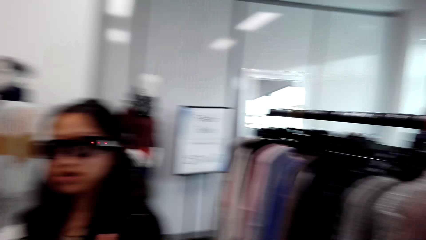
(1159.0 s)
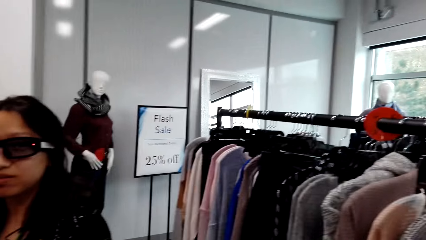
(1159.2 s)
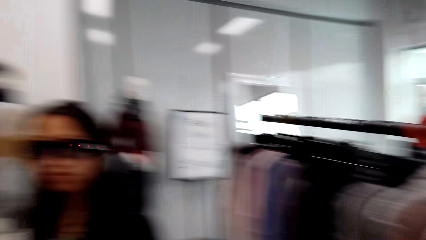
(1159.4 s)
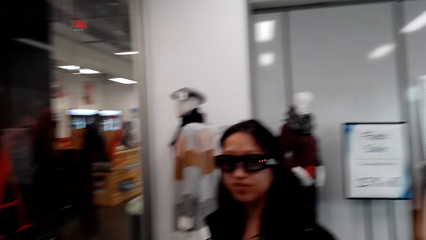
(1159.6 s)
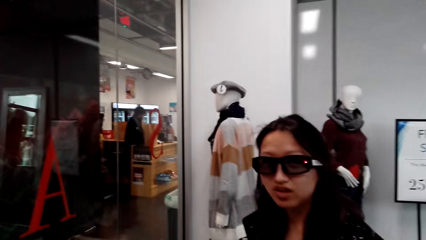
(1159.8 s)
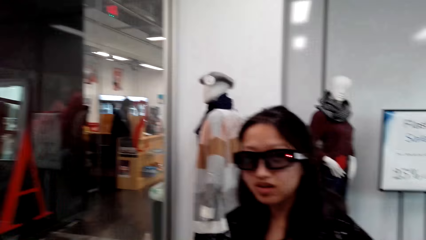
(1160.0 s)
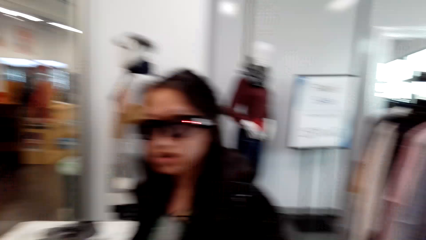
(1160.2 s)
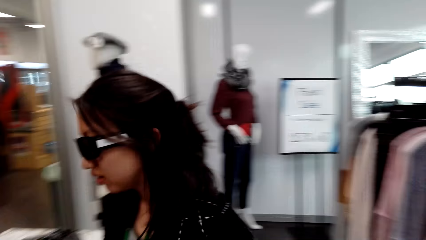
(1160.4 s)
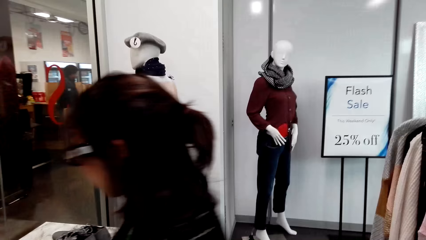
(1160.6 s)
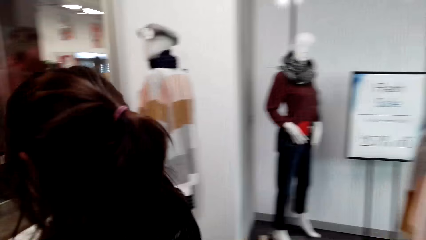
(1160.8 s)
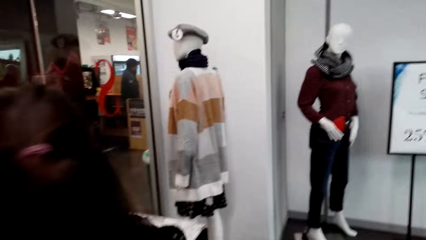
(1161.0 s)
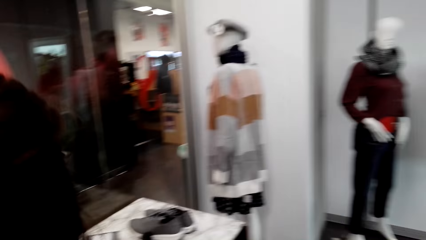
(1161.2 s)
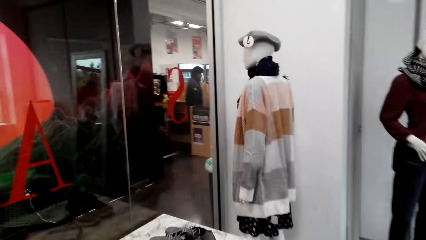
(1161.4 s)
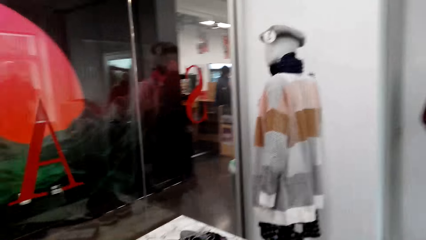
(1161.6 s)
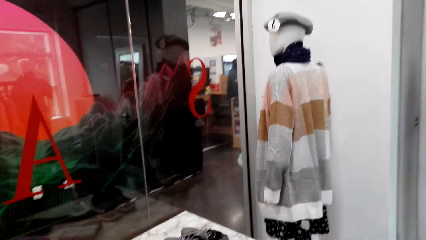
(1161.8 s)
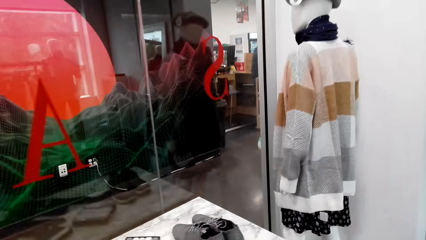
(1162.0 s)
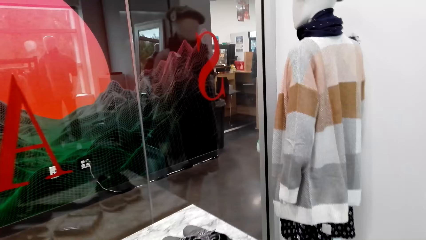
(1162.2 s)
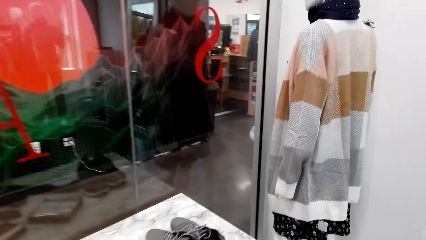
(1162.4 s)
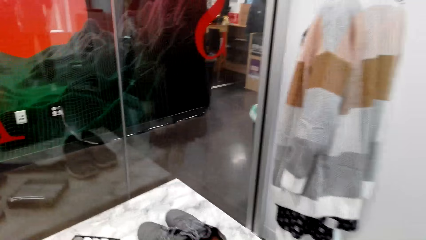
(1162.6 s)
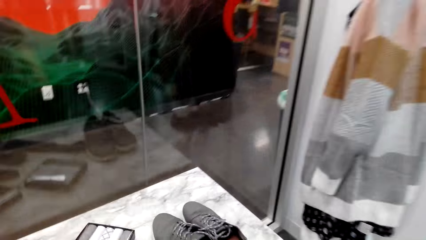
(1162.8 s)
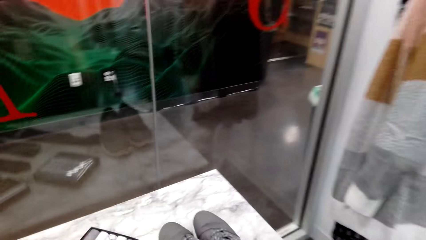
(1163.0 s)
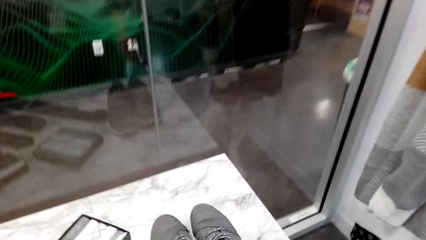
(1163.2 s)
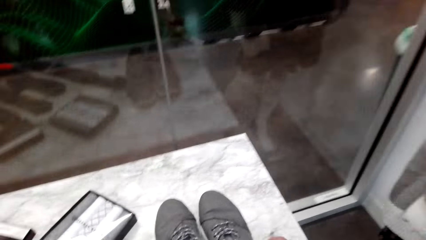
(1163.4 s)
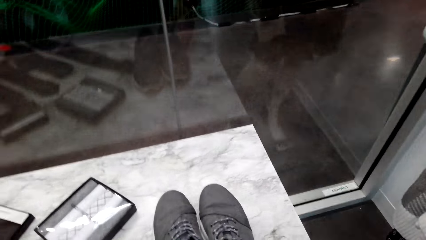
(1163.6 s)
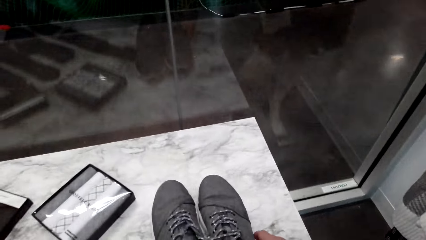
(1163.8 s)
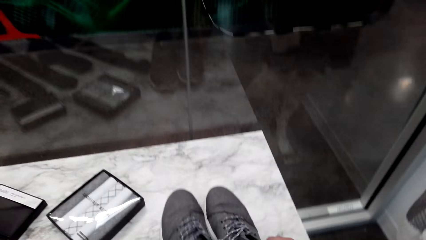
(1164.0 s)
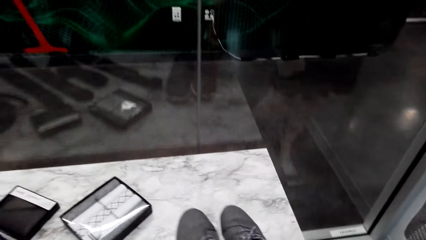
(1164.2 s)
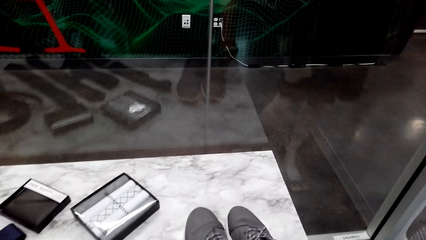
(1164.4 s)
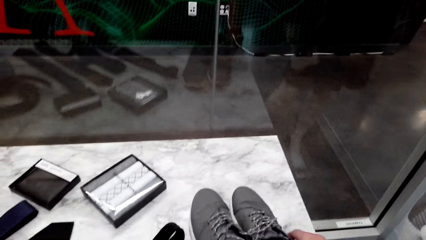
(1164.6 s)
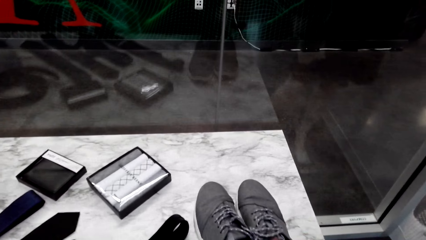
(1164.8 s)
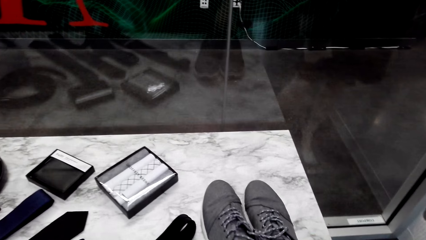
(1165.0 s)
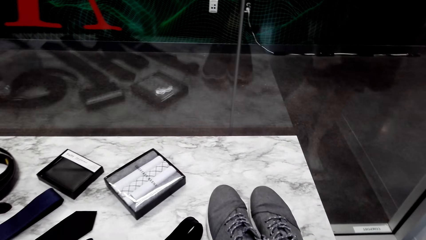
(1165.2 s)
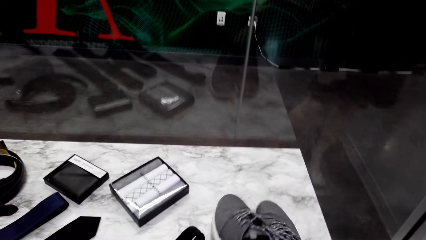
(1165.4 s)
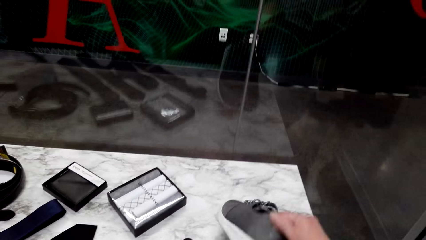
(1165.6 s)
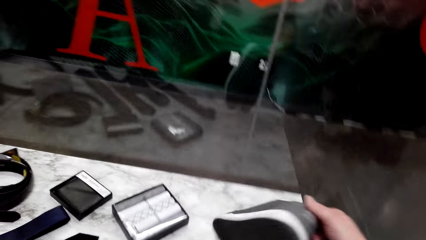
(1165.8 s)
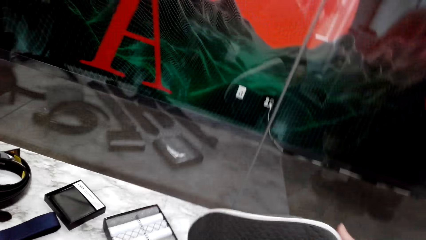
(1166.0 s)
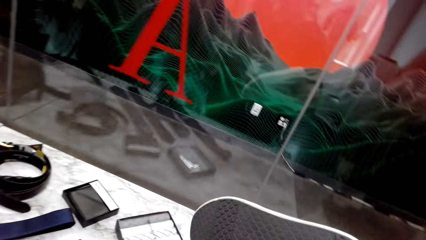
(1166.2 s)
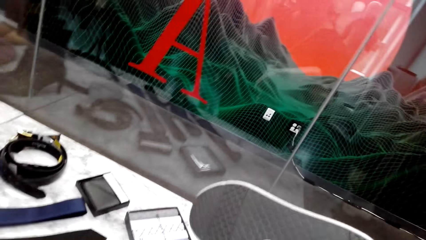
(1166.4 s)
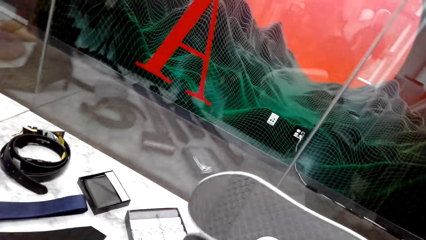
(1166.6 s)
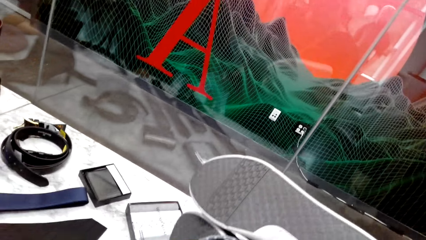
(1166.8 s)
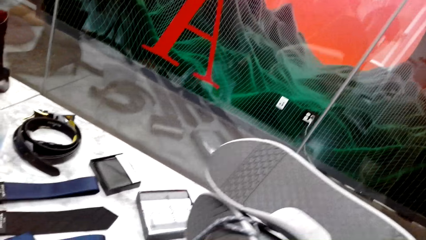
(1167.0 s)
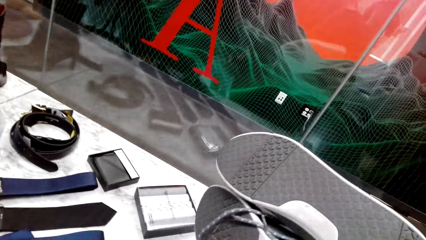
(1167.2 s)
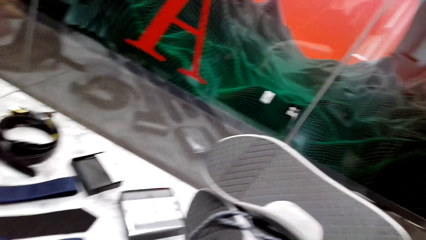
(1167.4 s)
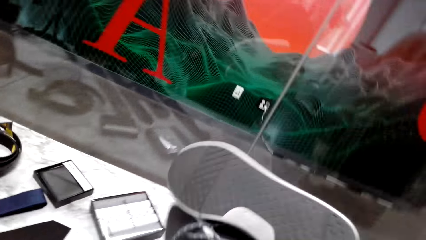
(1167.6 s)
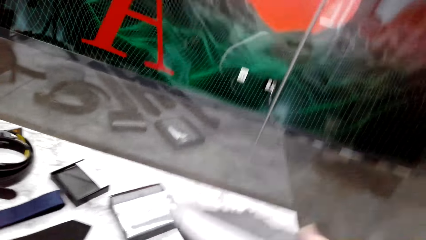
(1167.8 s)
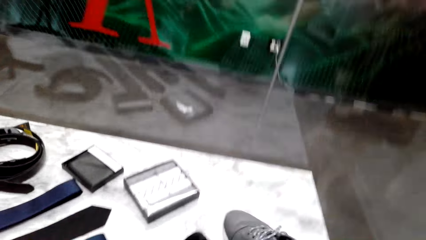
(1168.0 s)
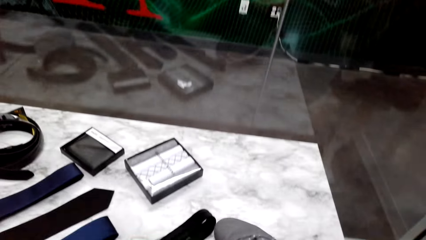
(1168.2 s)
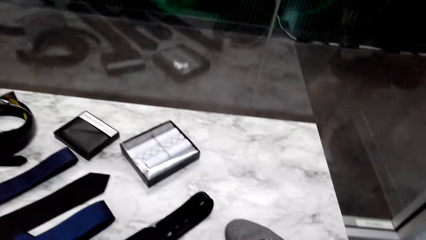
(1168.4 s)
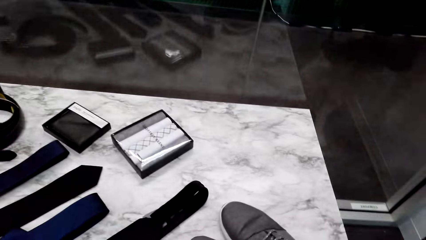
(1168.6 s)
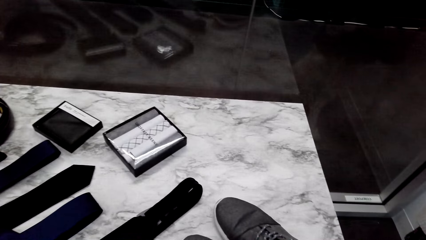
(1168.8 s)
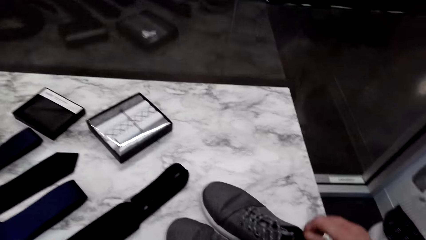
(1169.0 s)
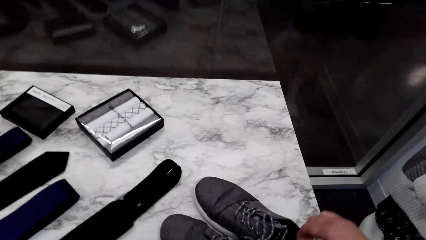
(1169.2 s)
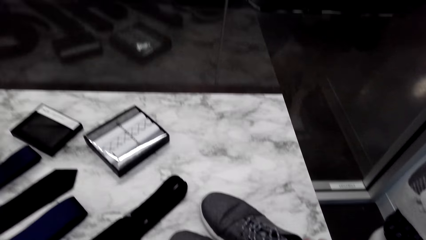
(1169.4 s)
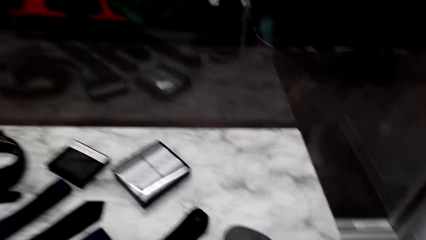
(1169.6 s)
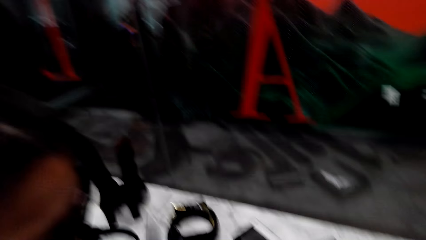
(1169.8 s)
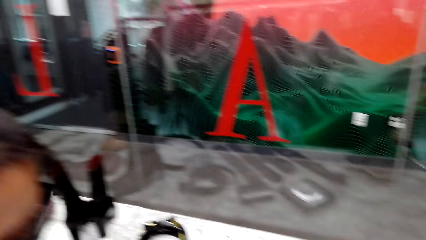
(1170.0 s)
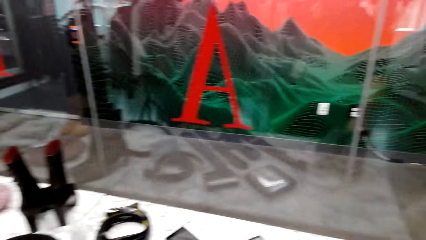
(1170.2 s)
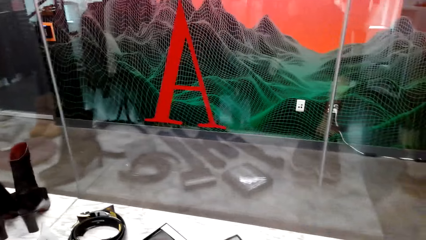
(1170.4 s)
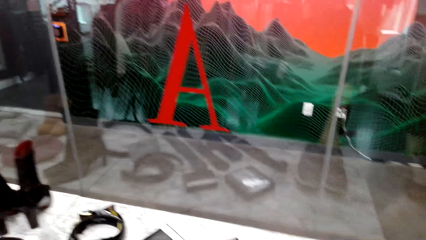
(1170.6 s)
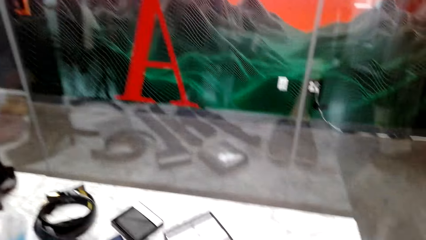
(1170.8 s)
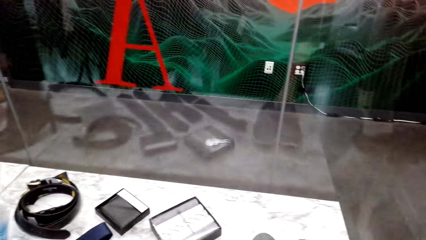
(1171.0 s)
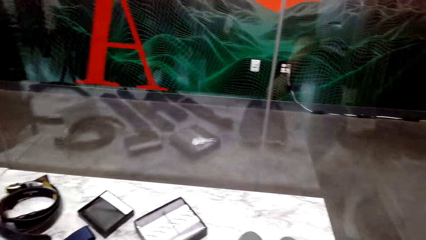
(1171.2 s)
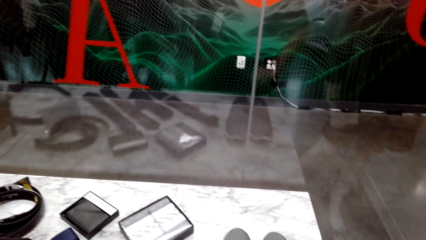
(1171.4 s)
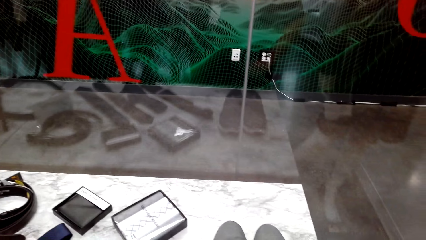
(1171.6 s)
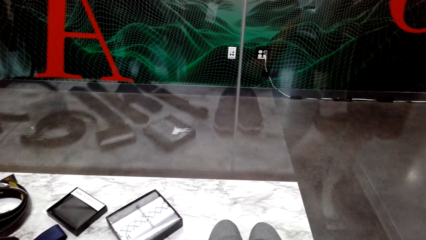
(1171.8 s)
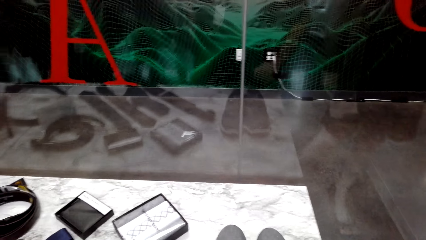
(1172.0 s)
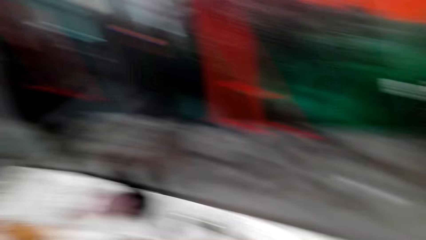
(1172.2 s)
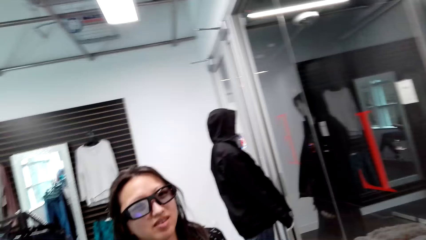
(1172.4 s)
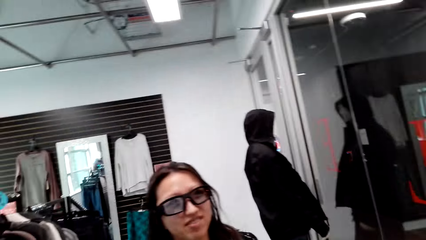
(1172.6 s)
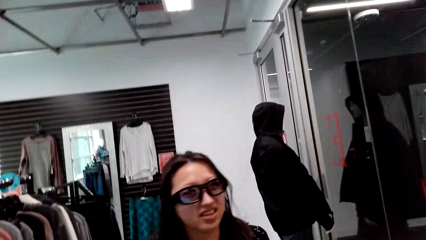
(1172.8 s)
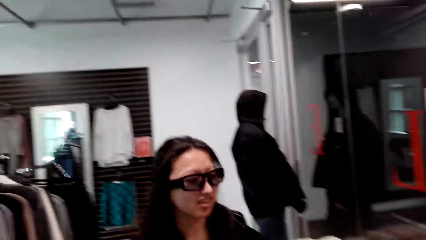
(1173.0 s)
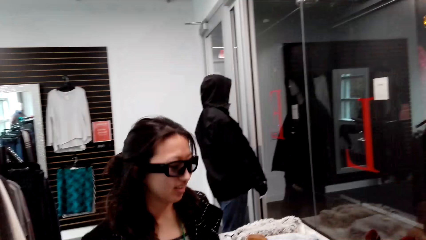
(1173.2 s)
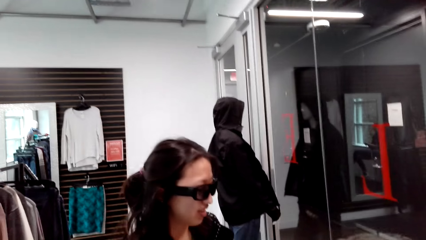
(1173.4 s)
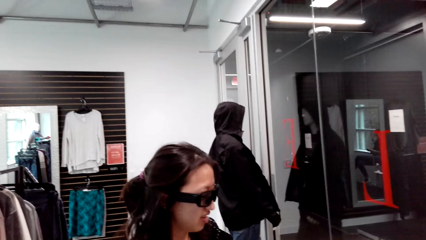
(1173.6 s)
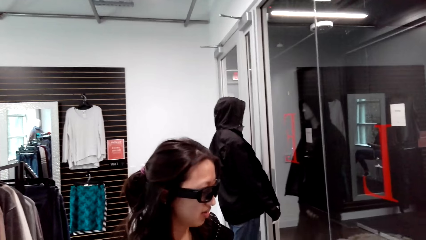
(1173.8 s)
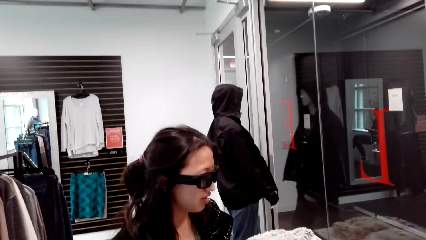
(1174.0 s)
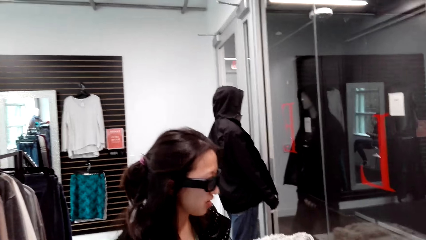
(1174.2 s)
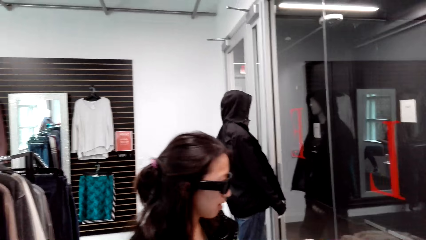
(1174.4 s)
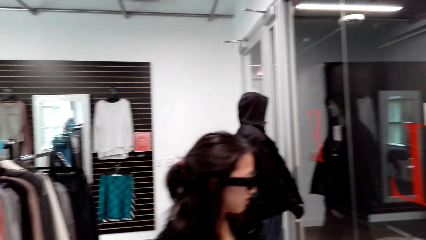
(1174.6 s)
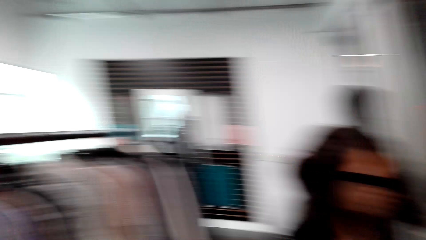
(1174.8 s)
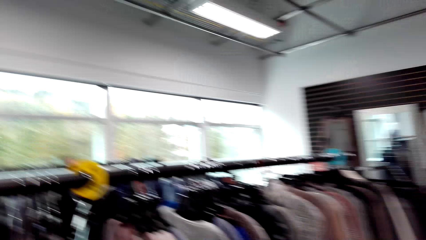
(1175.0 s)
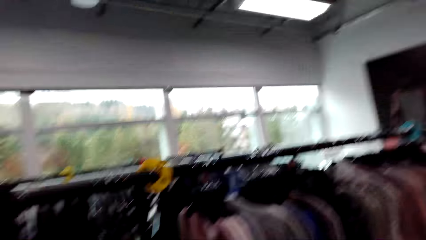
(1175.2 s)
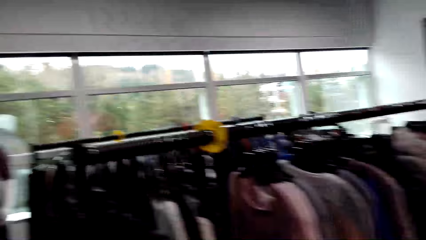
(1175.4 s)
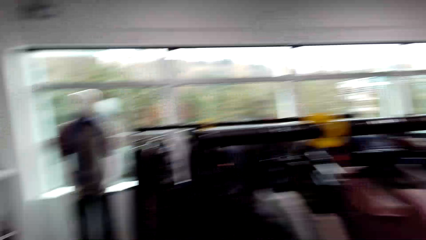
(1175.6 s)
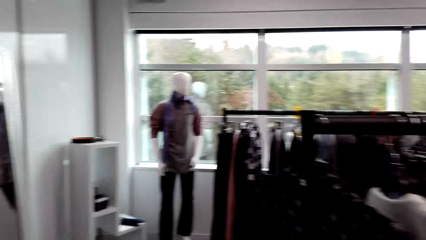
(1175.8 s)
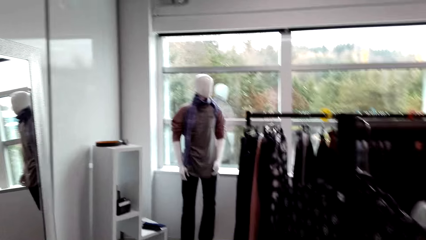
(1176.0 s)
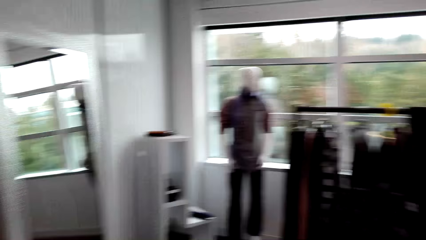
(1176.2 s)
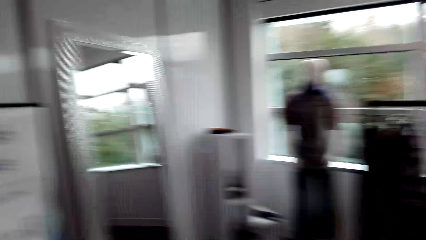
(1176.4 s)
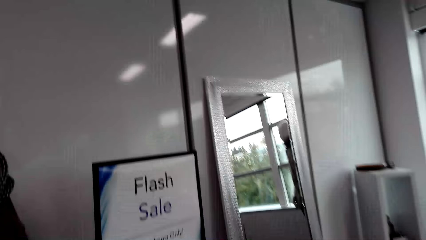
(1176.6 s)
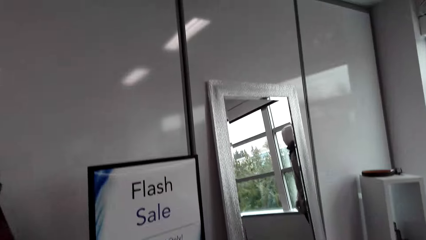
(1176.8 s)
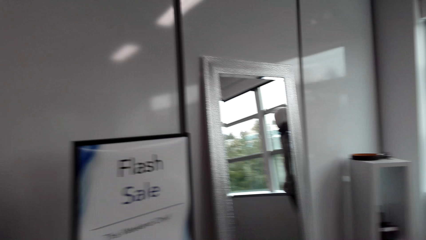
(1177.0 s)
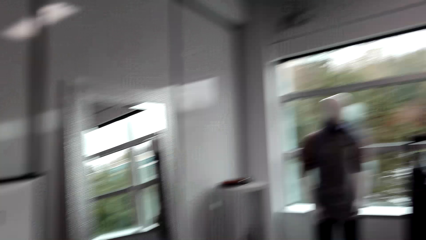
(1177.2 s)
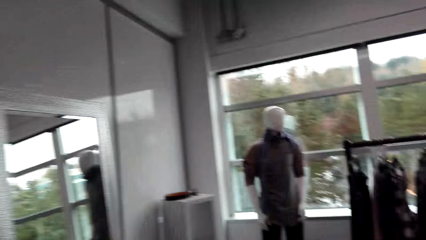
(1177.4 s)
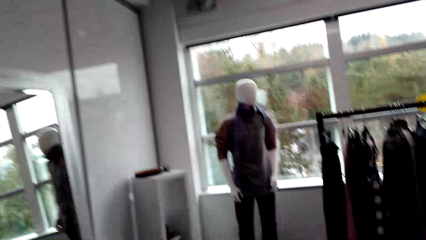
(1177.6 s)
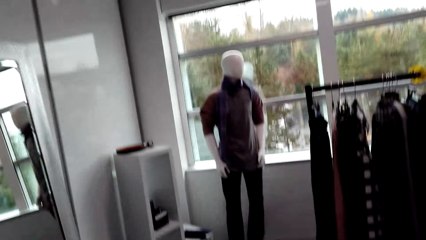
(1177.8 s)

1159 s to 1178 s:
A woman speaks to the camera wearer. The camera wearer speaks to the woman. They pick up the shoes from the table. They look at the shoes. They speak to the woman. They place the shoes on the table. The woman speaks to the camera wearer. The camera wearer looks around. They speak to the woman and walk in the clothes store.
